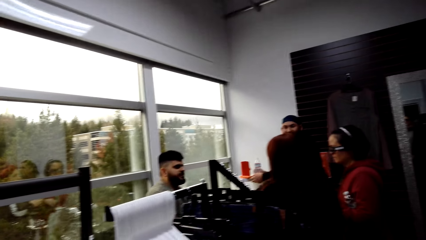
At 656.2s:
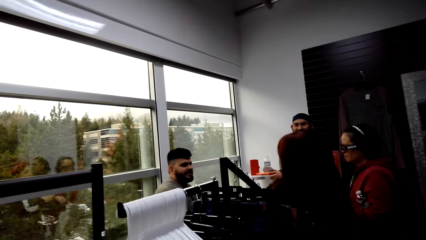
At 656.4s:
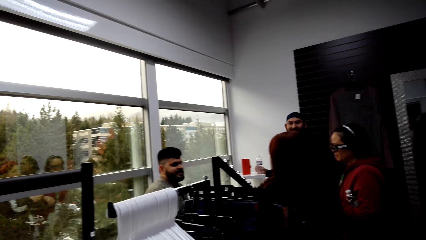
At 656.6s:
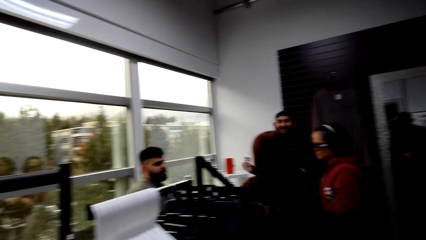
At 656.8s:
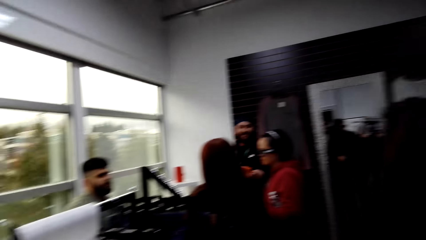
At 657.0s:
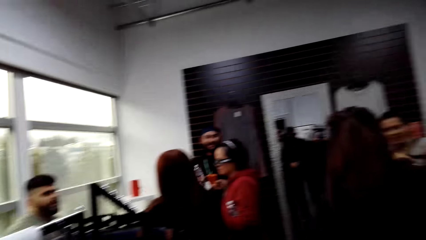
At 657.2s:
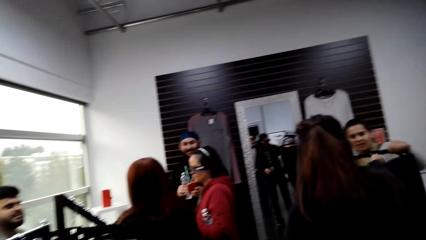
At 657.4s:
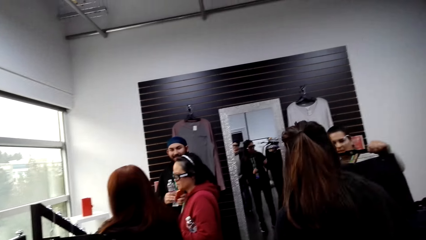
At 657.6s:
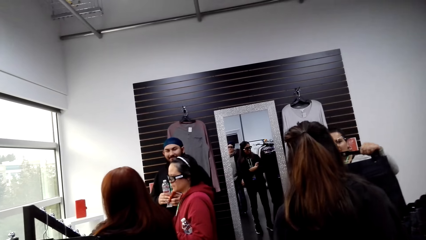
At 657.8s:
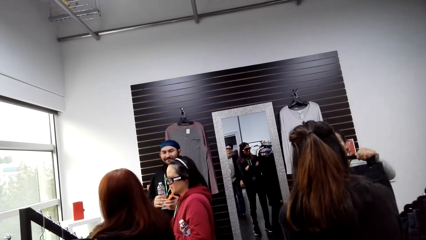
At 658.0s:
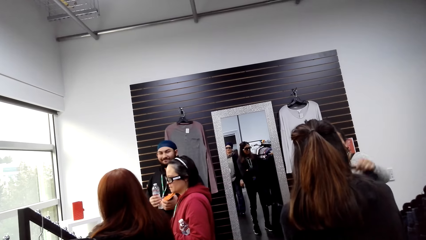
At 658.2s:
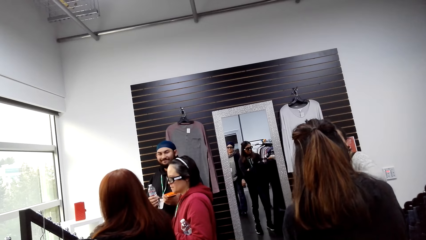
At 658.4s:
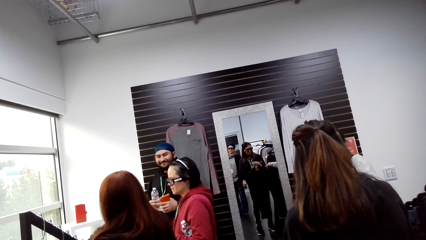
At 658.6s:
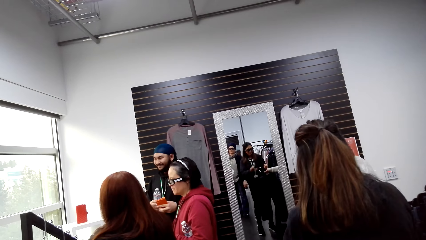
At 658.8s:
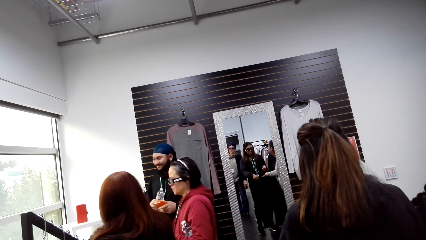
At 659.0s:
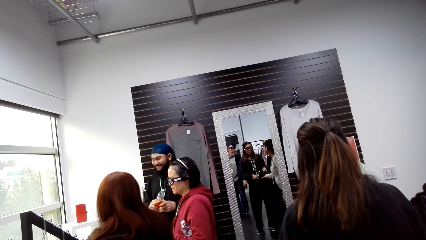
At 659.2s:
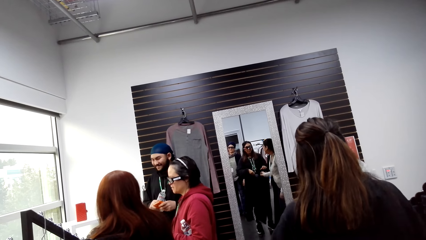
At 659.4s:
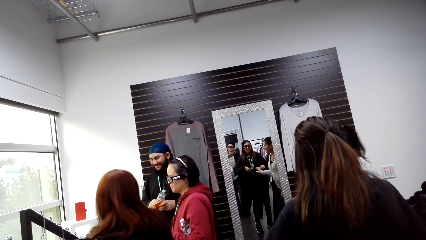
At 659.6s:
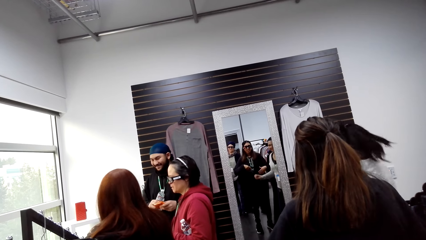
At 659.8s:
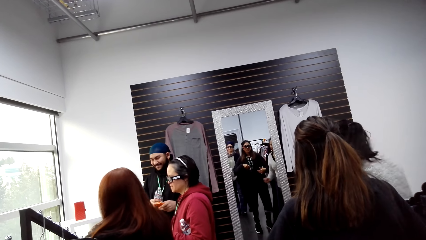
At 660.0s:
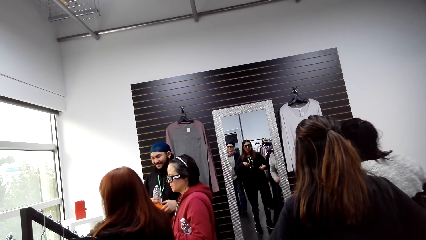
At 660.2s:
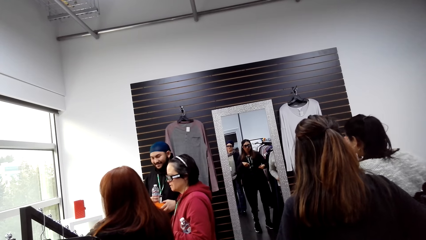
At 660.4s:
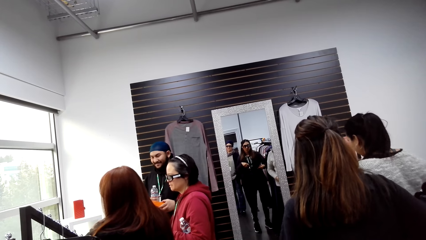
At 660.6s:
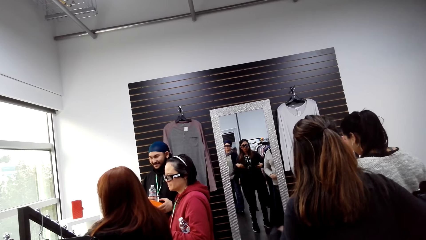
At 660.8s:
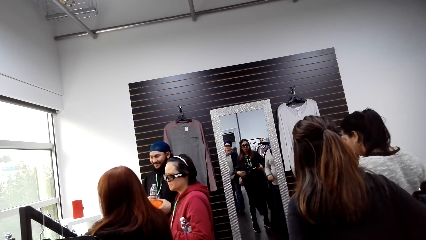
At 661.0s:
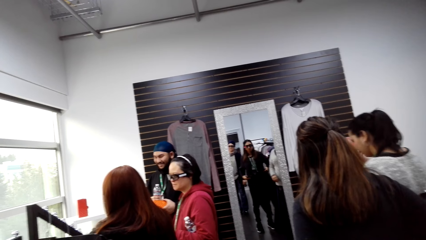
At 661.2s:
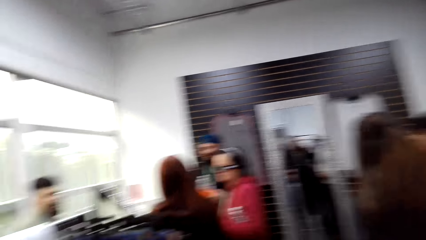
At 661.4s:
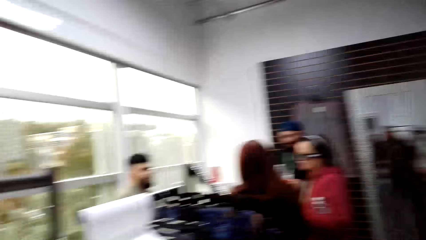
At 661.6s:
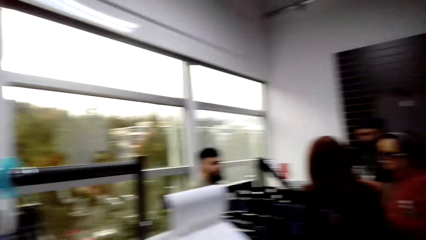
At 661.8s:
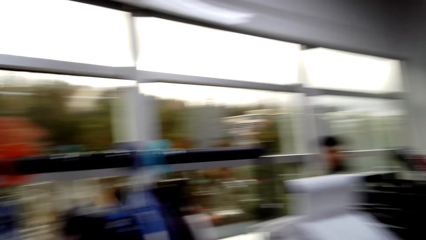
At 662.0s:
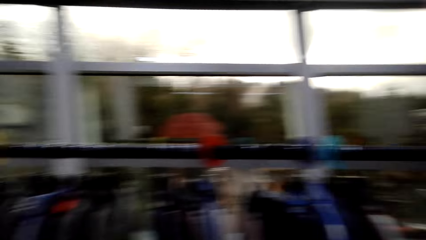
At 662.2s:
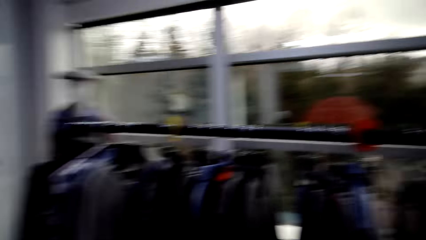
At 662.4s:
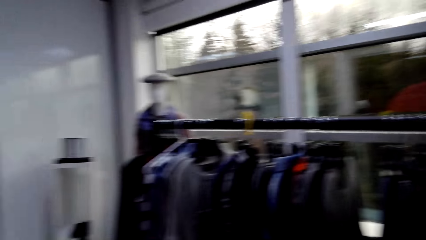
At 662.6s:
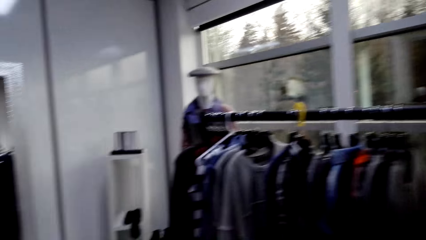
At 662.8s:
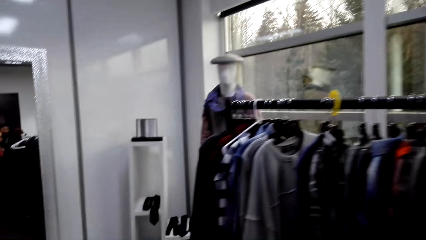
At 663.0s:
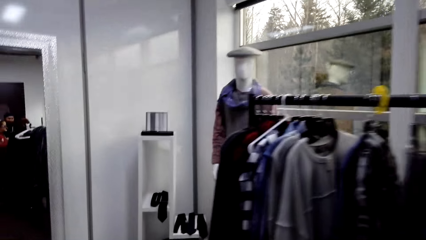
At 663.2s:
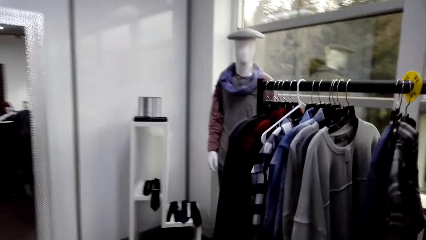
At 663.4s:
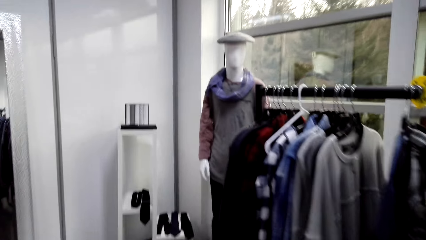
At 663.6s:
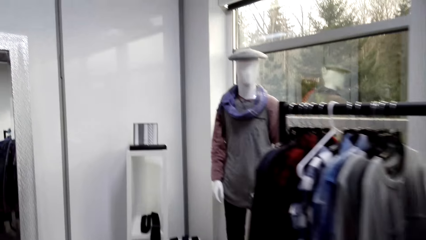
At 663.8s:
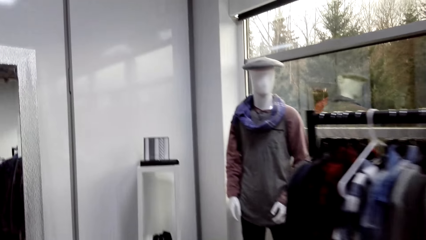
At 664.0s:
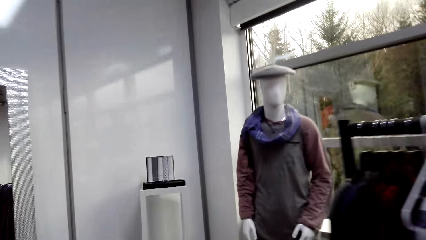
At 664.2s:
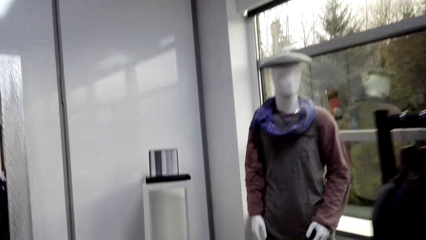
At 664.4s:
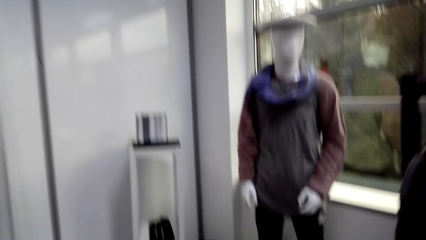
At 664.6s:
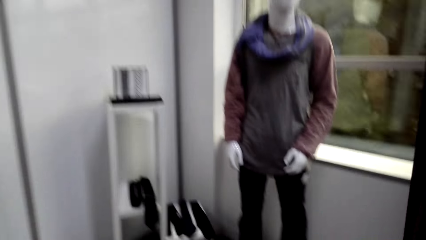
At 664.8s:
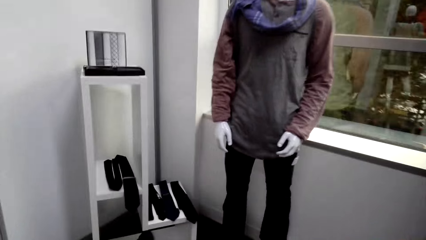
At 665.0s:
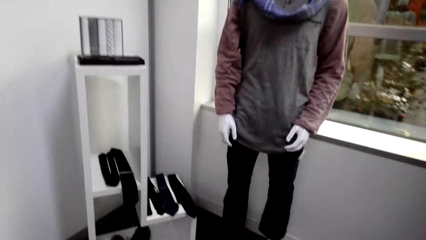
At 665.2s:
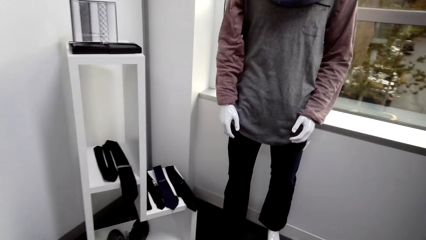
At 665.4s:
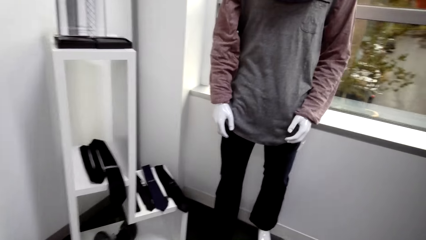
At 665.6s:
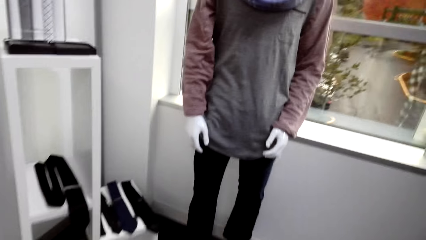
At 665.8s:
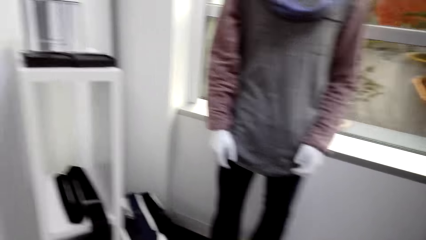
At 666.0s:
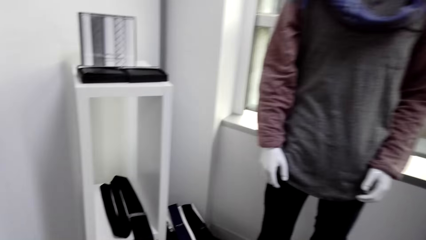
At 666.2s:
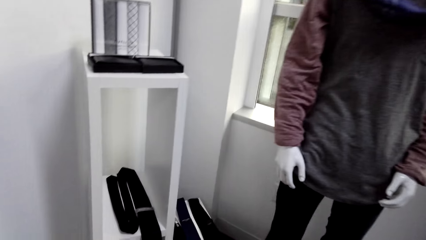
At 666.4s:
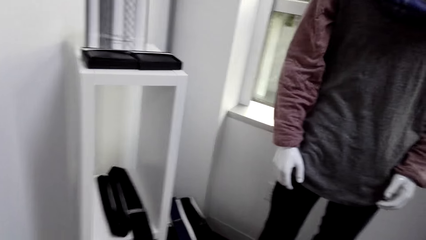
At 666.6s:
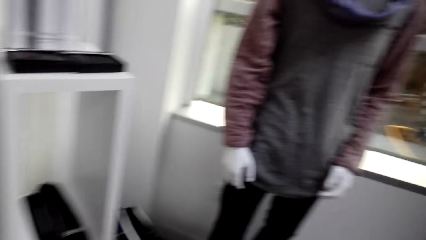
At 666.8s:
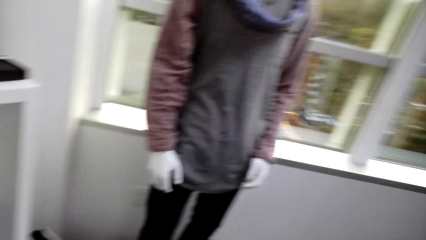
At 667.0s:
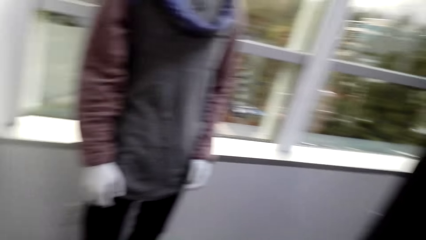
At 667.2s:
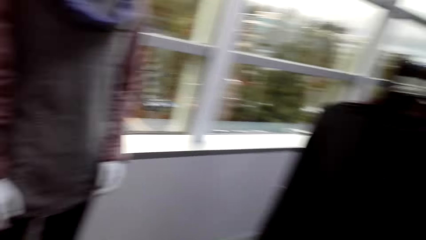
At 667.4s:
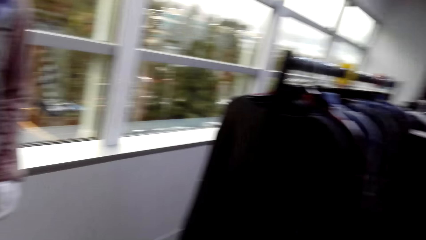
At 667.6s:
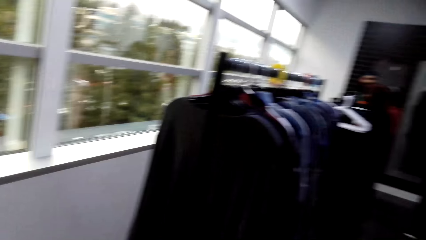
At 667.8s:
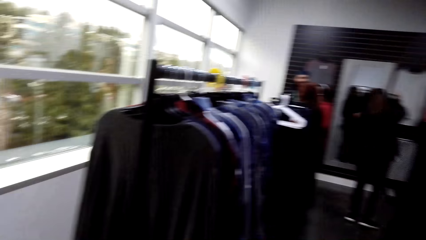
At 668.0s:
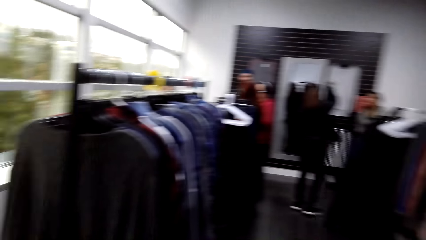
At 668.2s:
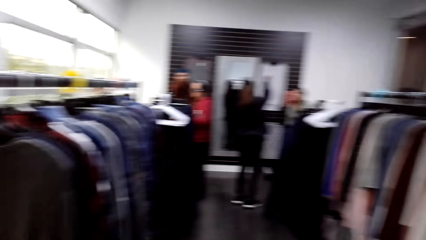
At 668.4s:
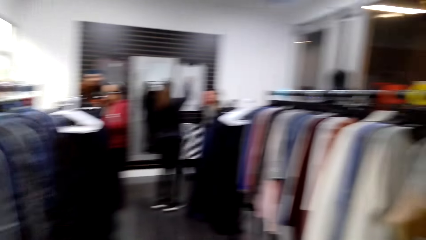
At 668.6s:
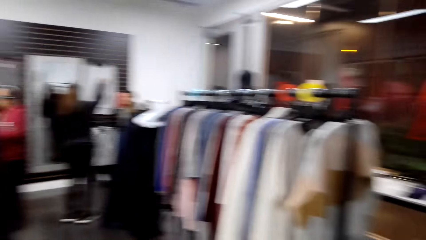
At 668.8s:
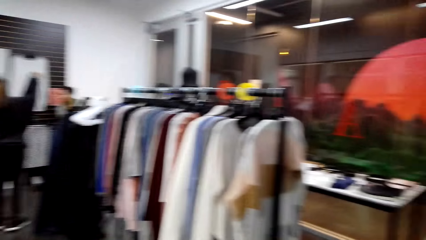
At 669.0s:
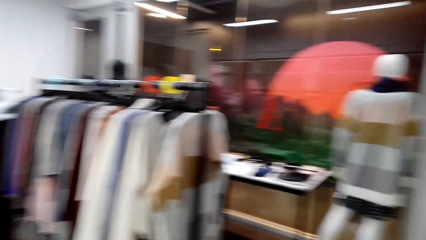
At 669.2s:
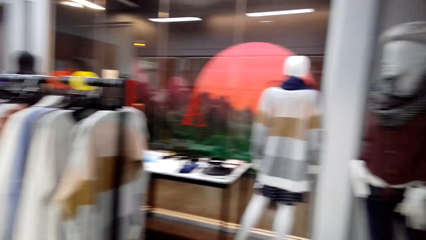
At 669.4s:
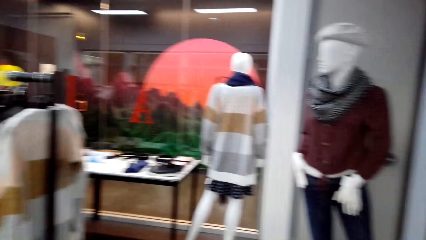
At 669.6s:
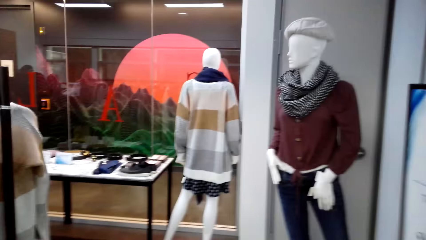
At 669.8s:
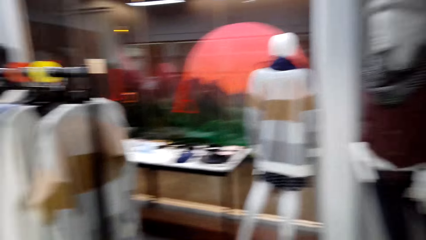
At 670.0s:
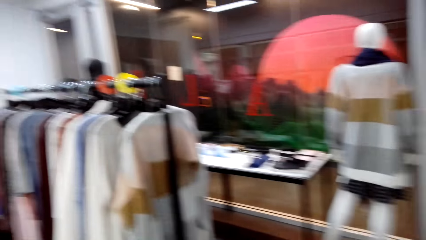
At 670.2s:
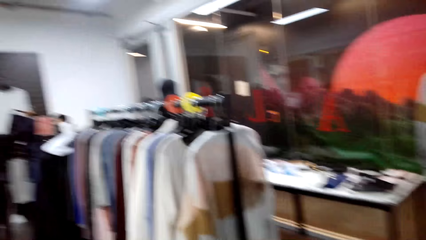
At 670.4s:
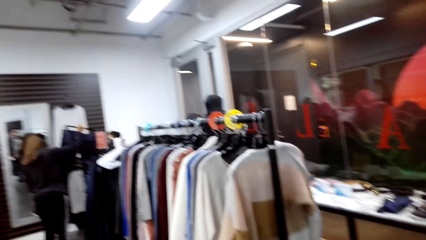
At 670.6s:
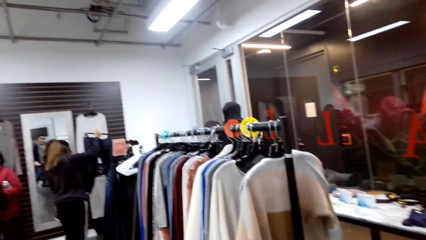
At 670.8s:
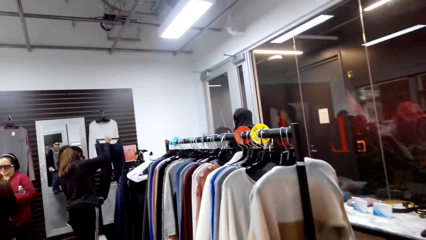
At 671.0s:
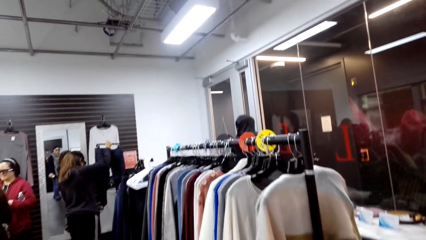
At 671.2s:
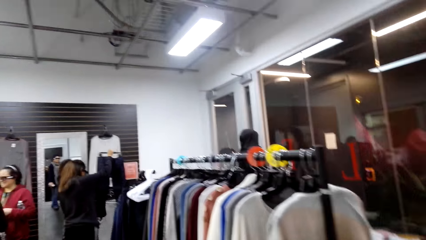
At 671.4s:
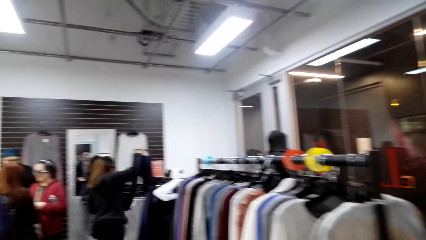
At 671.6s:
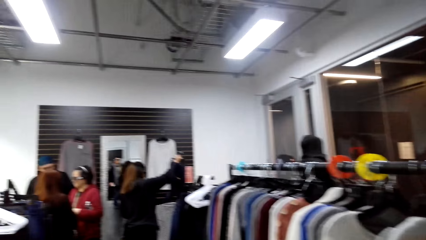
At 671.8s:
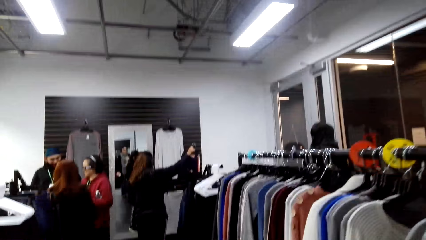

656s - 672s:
The camera wearer turns around. They walk around.
